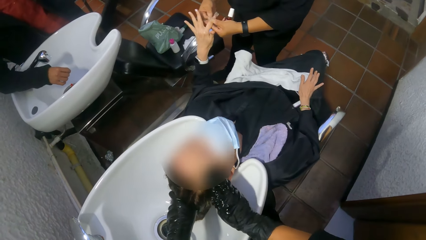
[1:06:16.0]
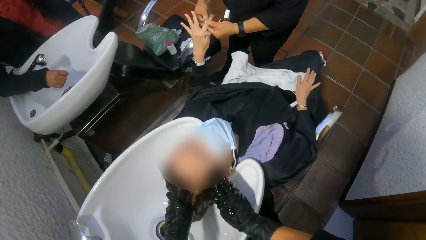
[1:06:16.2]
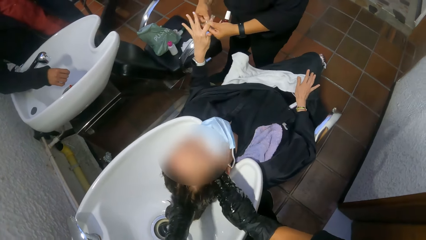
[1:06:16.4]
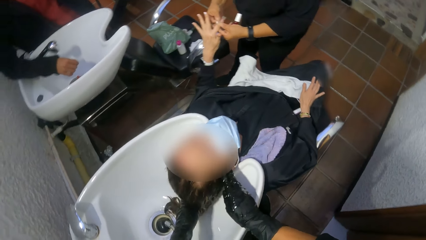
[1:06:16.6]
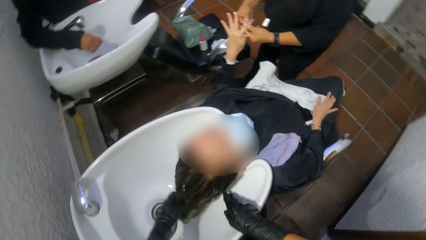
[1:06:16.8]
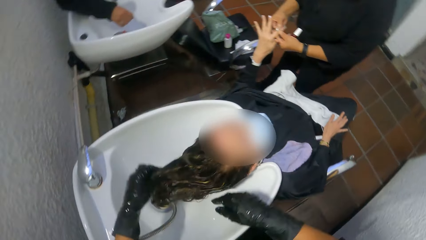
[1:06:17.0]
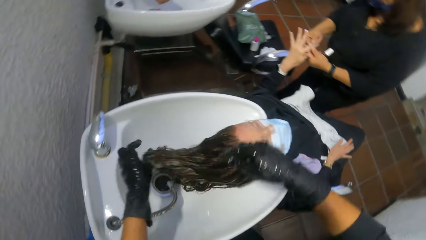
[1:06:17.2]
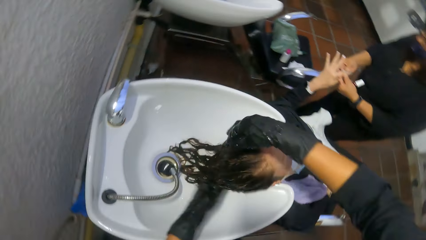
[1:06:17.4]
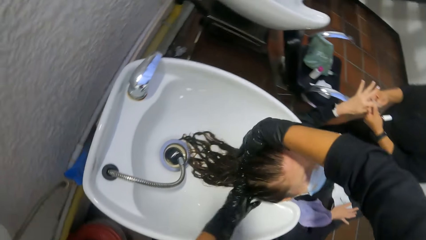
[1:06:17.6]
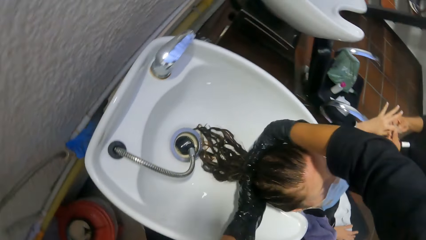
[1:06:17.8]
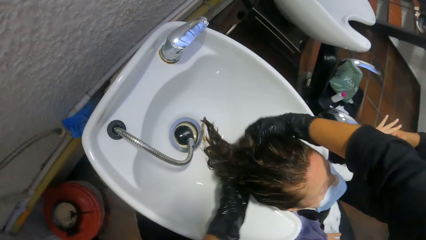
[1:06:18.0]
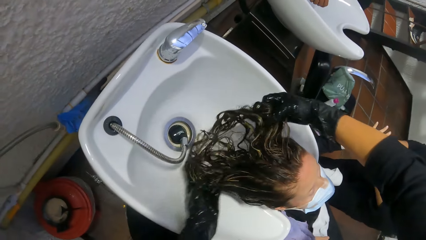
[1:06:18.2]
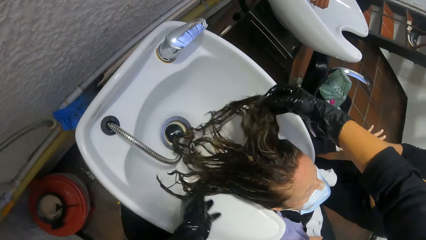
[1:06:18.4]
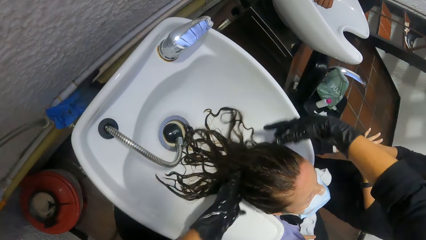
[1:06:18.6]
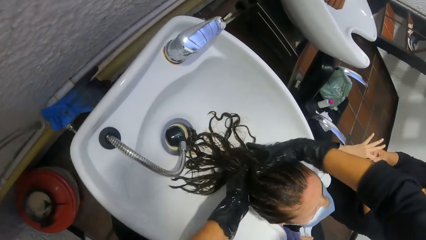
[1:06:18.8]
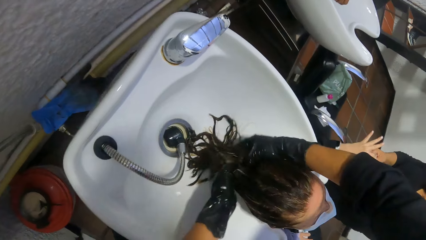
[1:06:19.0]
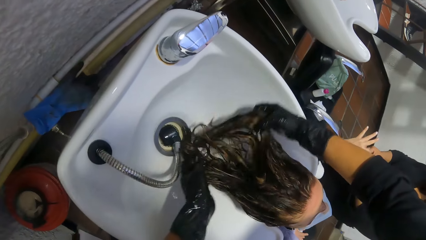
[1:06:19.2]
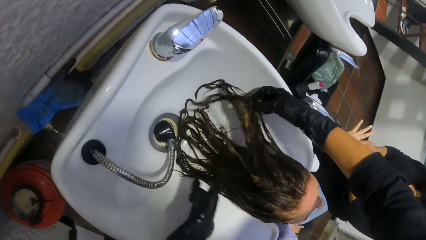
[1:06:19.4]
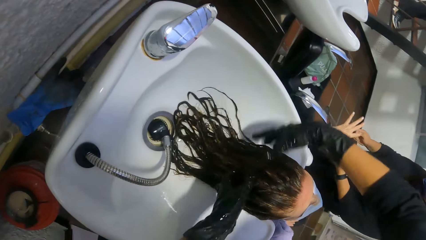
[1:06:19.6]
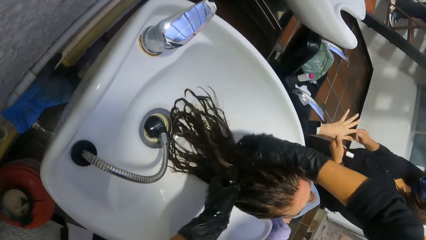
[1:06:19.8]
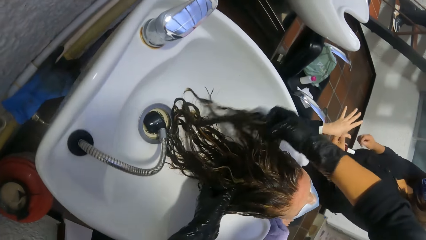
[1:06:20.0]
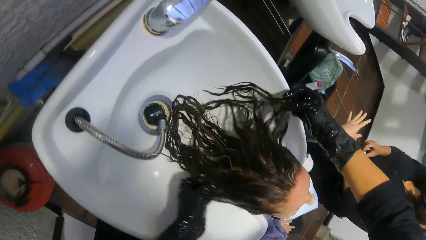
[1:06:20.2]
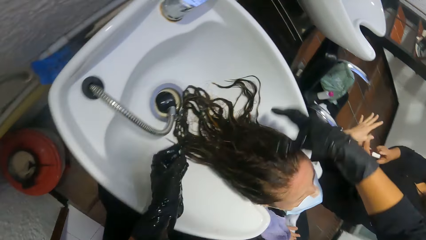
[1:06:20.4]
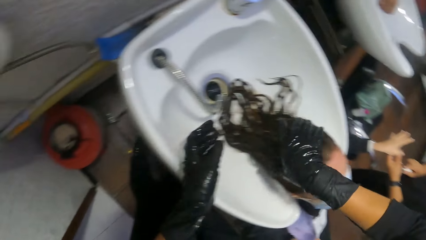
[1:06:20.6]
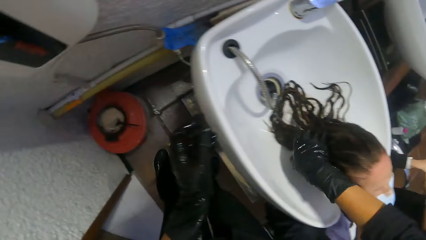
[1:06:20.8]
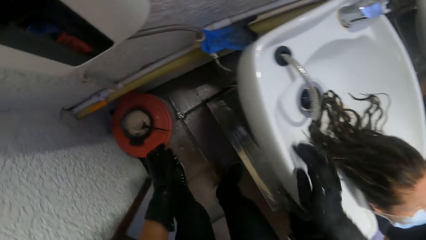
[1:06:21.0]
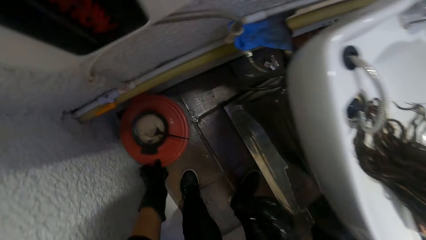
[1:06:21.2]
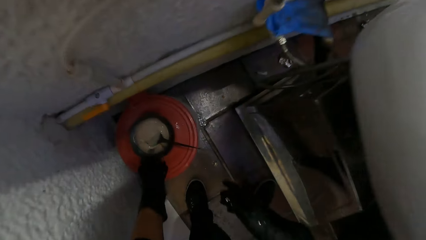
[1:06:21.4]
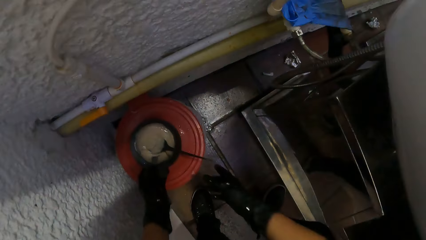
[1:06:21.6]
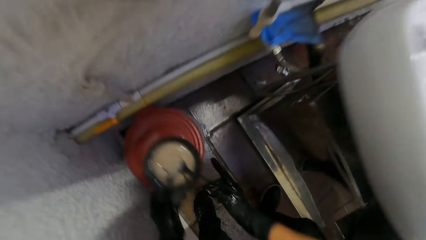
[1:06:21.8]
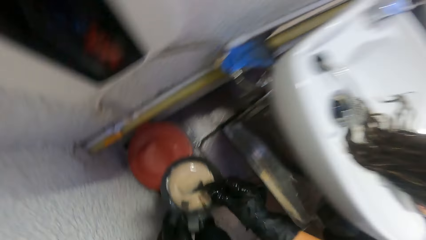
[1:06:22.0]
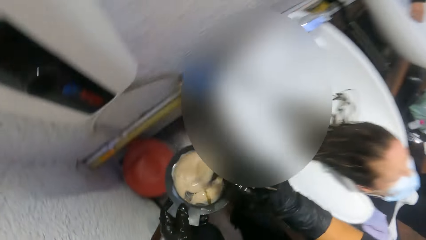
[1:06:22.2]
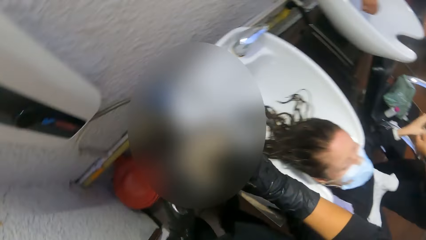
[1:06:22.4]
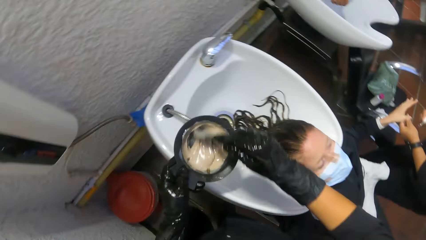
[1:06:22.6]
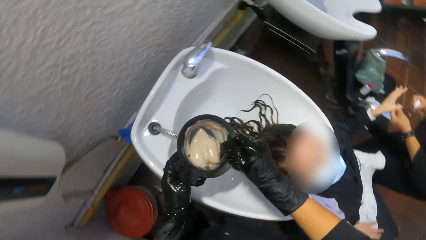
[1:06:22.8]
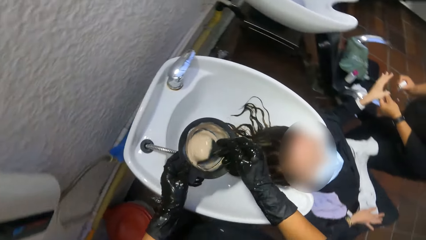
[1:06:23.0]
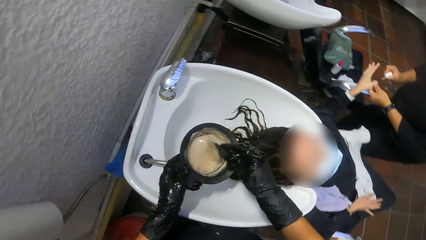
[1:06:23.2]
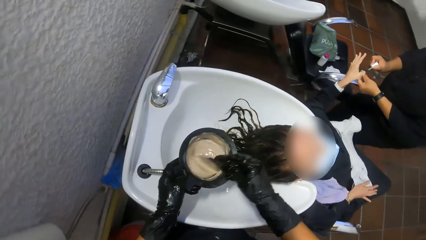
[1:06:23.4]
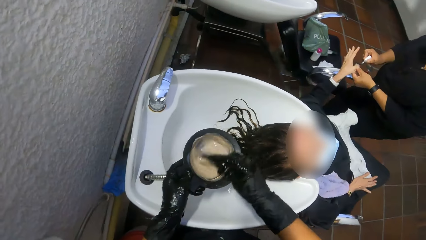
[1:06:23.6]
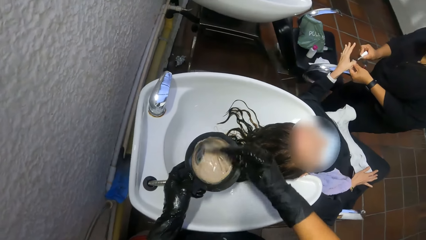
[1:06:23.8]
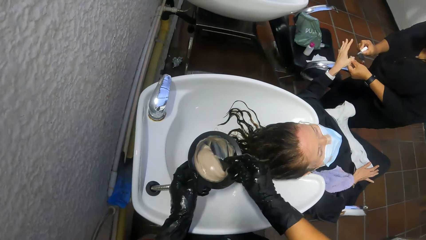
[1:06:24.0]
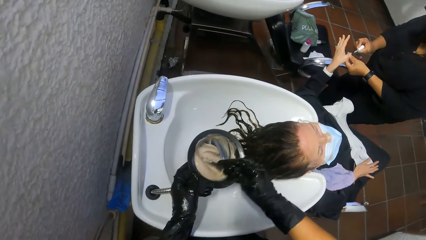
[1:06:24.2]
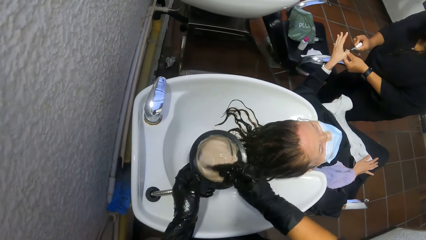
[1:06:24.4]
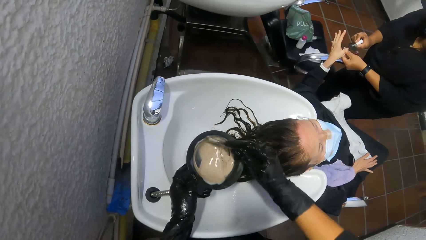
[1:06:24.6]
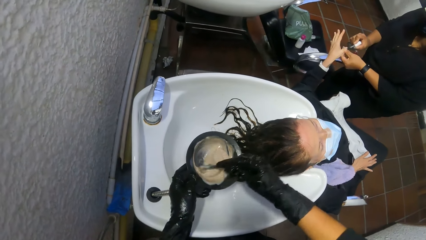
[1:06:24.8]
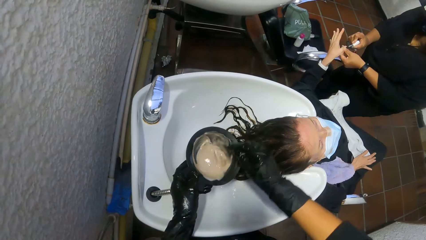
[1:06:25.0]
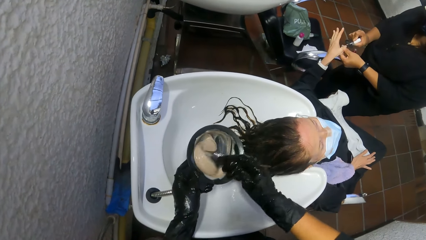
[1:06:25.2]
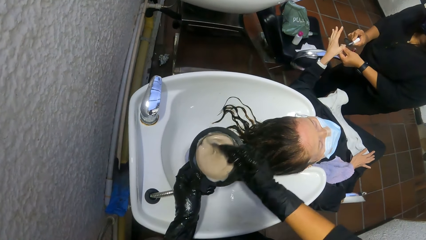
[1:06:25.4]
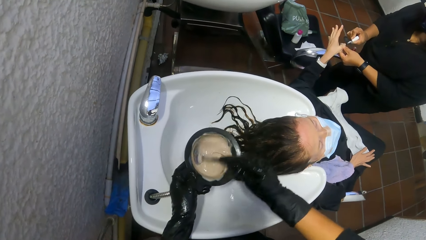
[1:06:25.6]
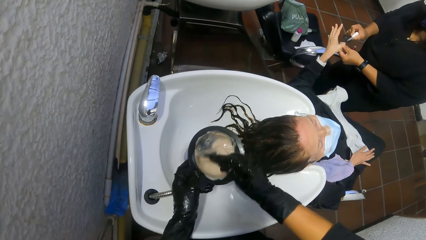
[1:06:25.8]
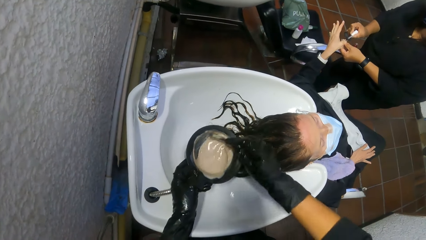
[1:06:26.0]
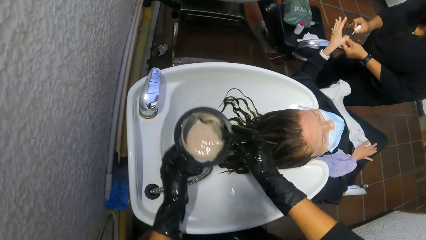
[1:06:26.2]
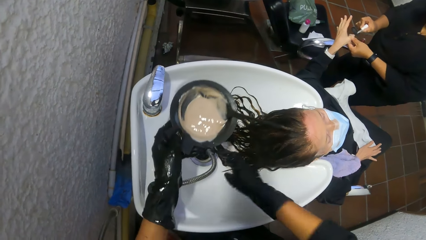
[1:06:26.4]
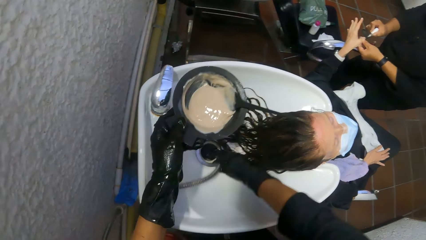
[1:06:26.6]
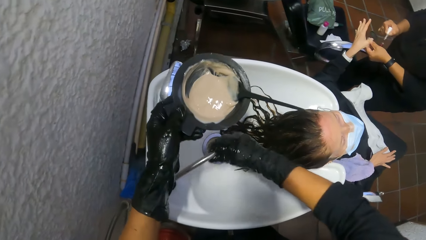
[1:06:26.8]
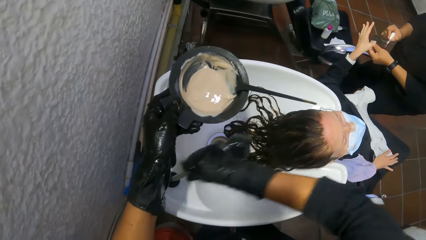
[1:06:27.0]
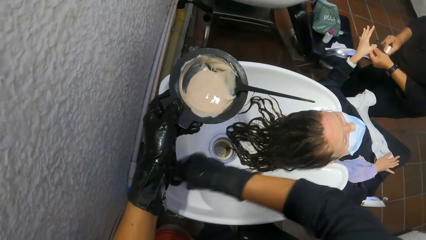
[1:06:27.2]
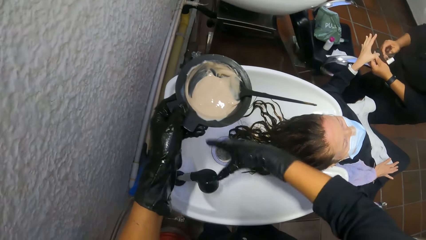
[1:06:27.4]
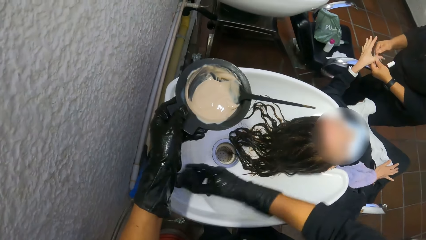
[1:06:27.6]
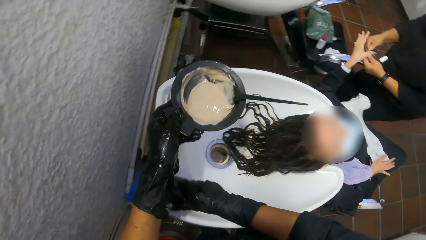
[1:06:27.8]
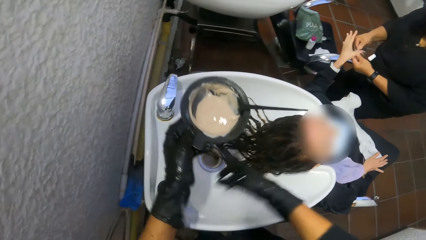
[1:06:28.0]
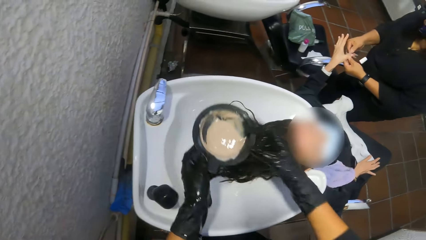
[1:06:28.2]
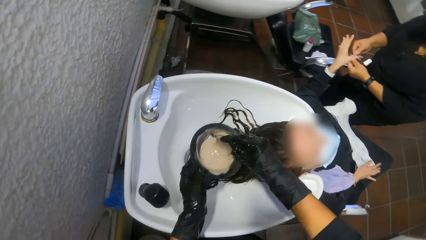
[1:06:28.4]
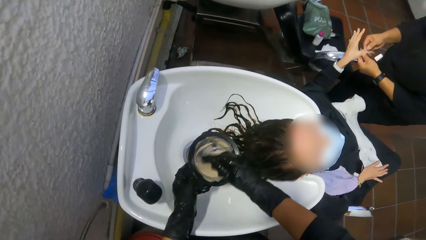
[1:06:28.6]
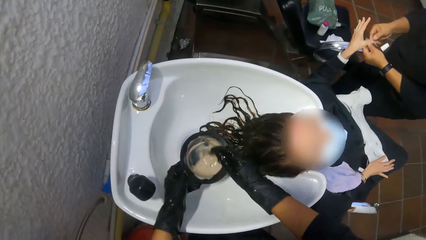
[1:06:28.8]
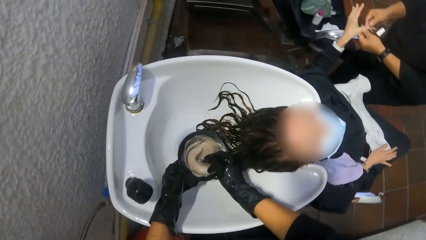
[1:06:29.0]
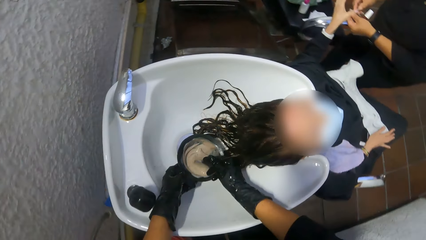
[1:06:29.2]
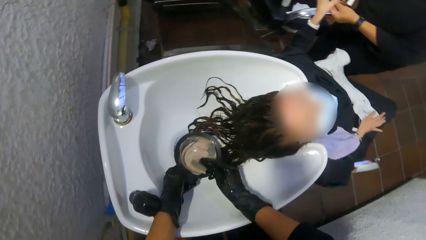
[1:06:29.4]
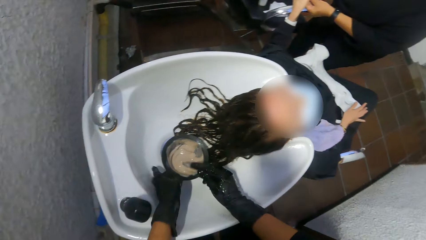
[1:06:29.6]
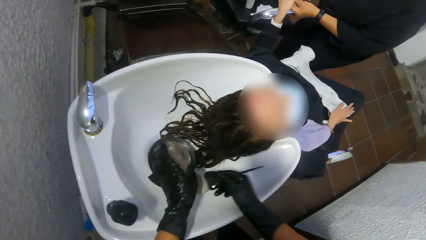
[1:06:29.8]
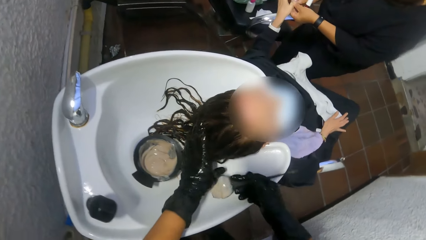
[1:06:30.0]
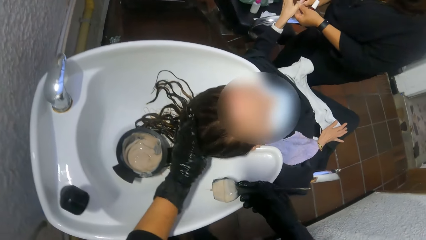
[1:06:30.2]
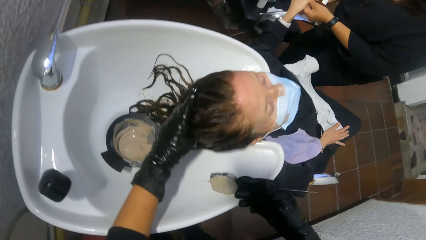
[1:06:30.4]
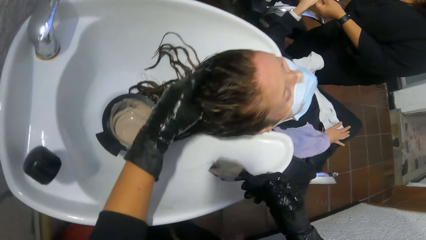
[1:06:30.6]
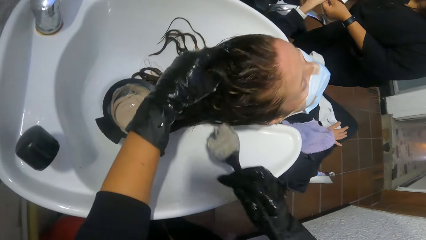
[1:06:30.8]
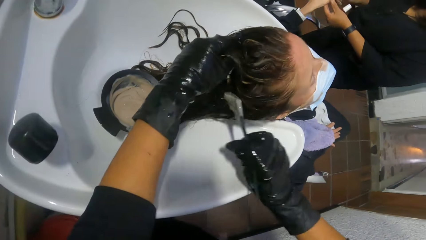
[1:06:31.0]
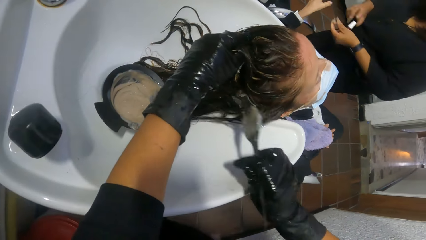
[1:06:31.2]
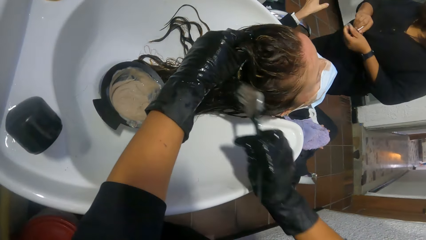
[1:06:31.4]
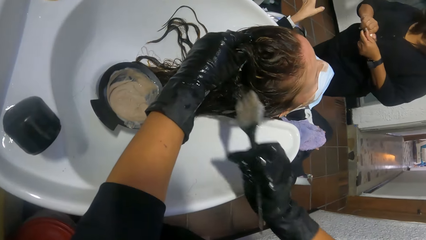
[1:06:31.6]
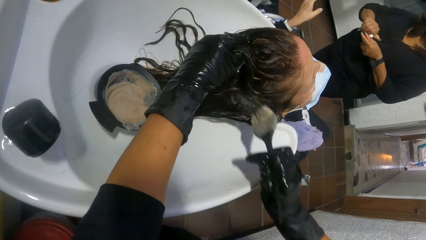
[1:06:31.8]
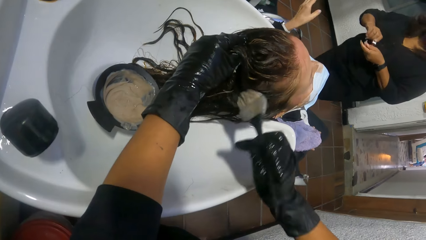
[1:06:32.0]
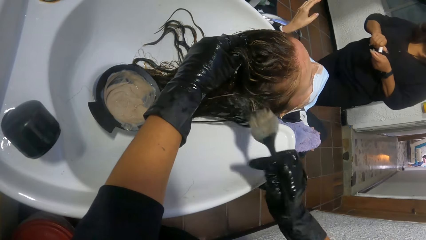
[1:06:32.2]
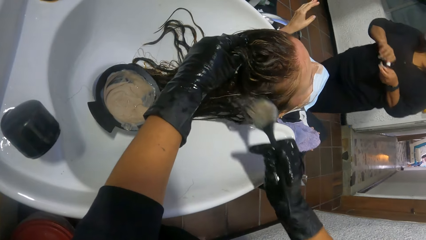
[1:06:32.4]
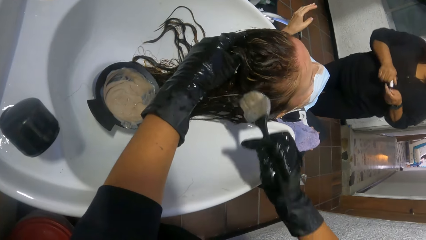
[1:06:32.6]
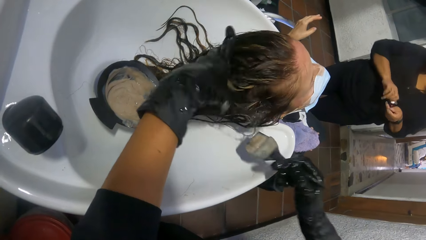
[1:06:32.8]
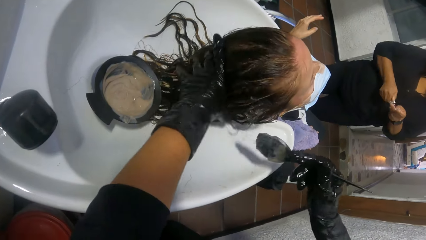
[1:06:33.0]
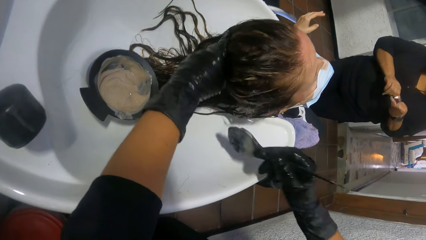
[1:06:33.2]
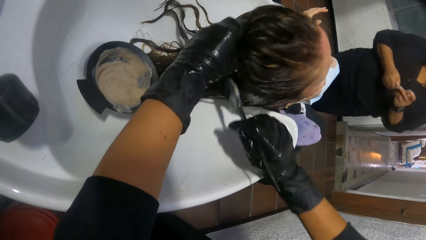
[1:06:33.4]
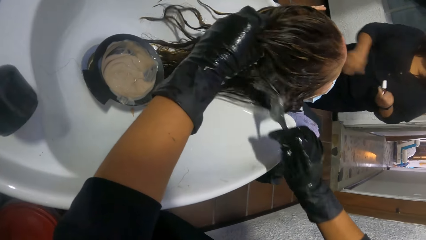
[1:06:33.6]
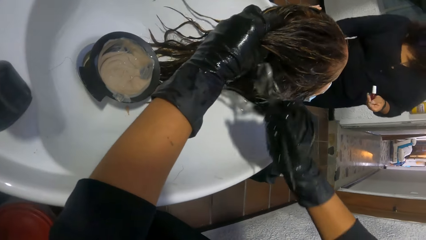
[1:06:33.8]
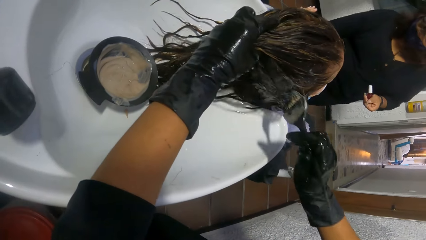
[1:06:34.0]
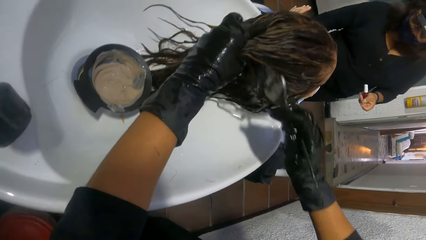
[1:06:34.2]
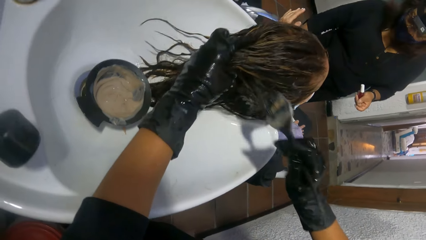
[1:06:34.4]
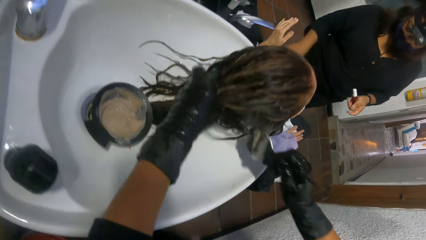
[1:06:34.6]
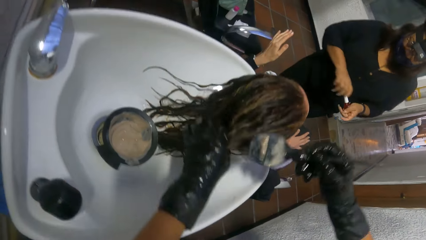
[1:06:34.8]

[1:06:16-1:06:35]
The camera wearer touches the woman's hair with both hands. She picks a bowl from a basin on the ground with her left hand. She holds a brush in the bowl with her right hand. She mixes hair dye in the bowl in her left hand with the brush in her right hand. She adjusts the hose in the shampoo station basin with her right hand. She mixes hair dye in the bowl in her left hand with the brush in her right hand. She places the bowl into the shampoo station basin with her left hand. She holds the woman's hair with her left hand and brushes hair dye on the woman's hair with the brush in her right hand.
